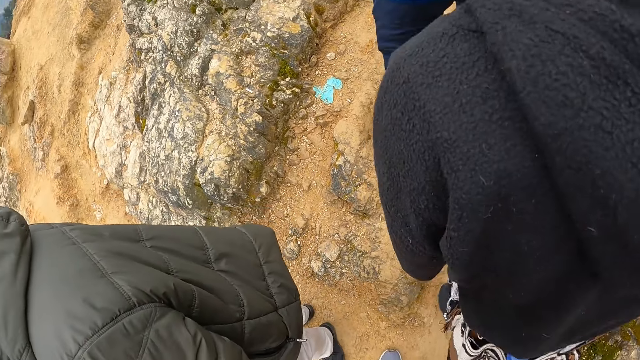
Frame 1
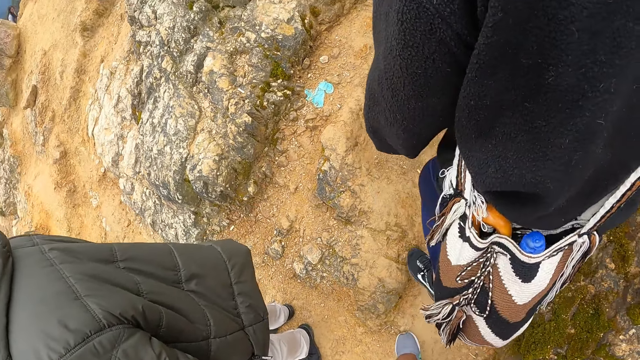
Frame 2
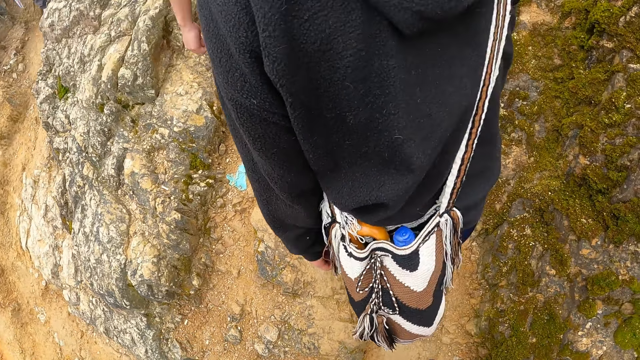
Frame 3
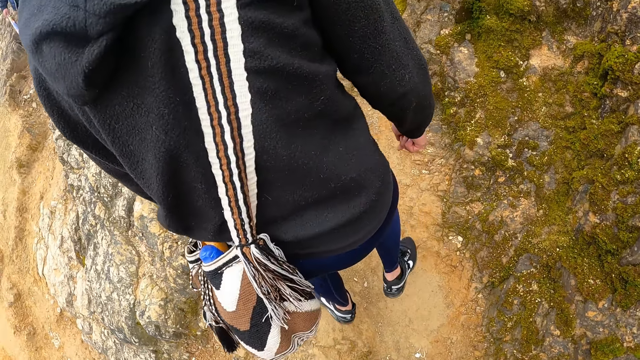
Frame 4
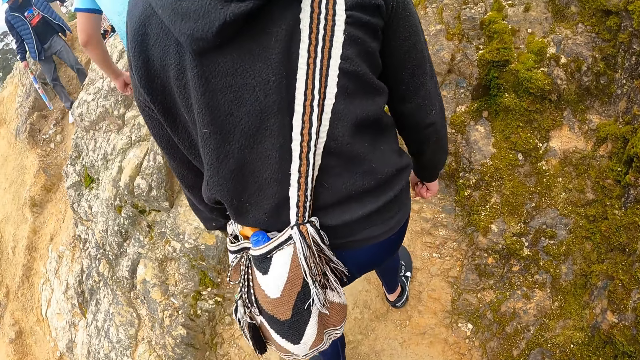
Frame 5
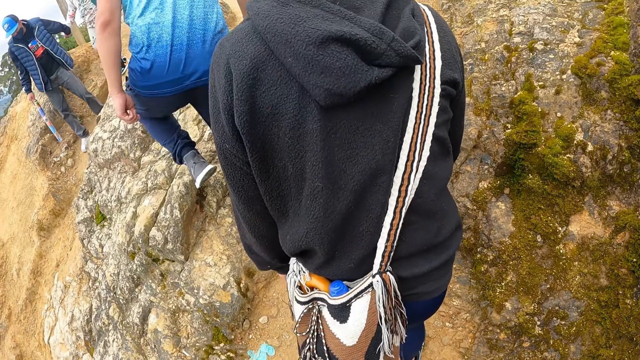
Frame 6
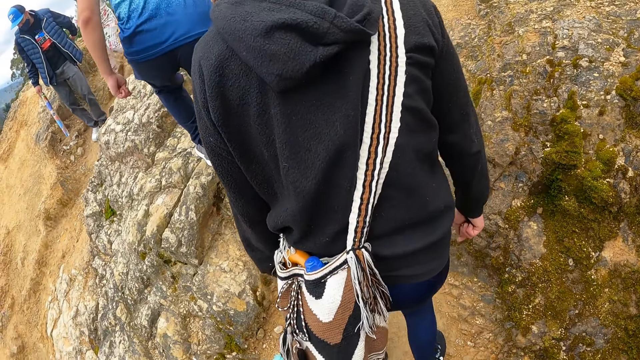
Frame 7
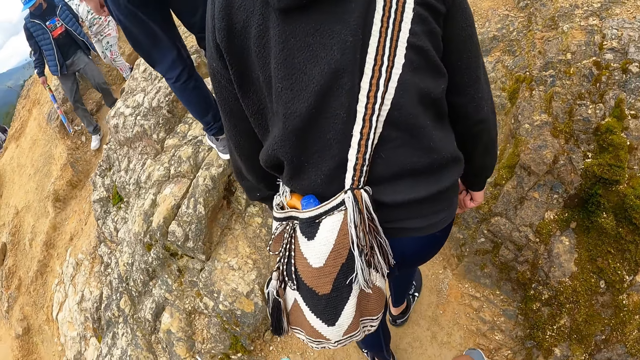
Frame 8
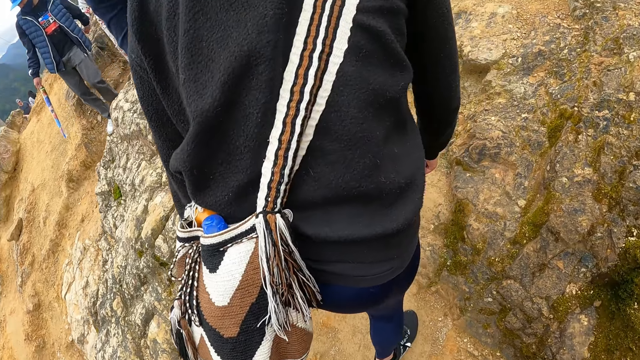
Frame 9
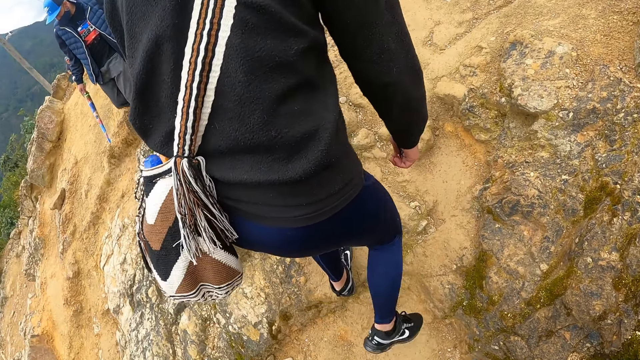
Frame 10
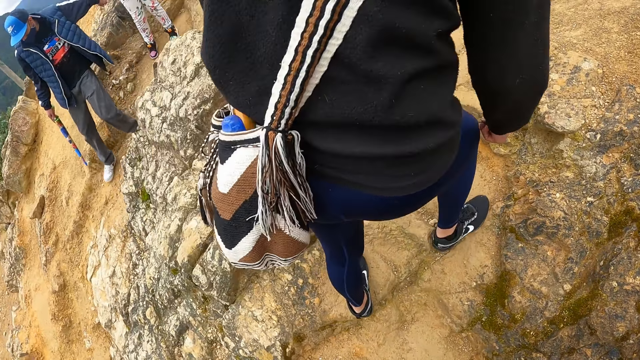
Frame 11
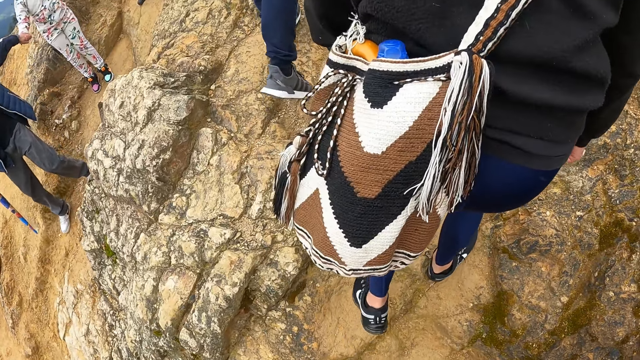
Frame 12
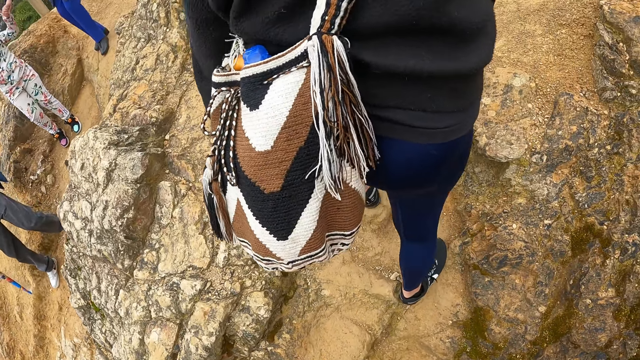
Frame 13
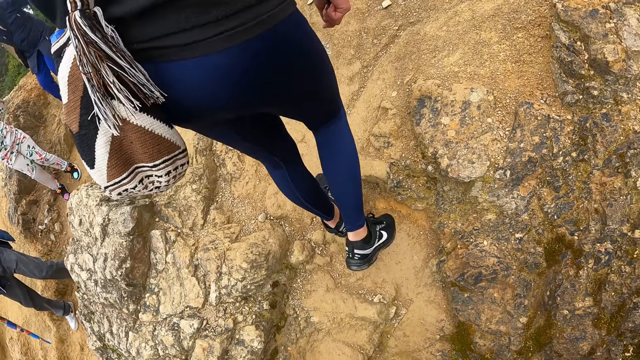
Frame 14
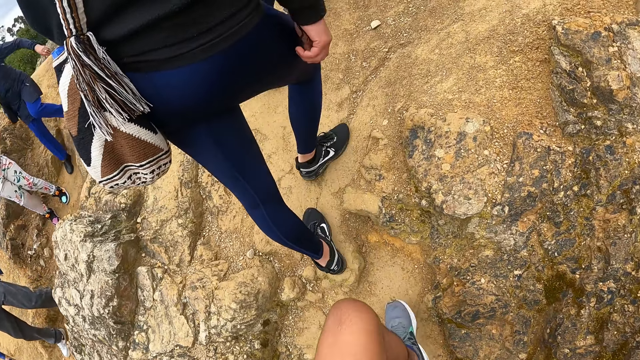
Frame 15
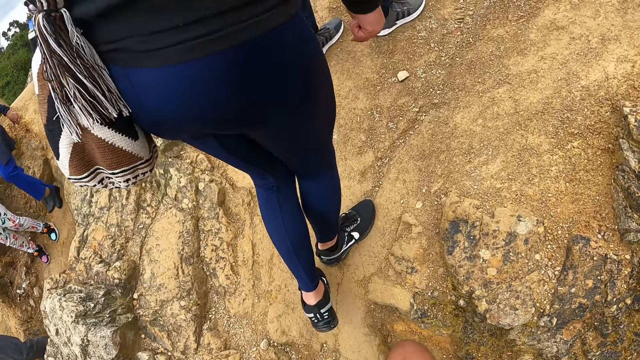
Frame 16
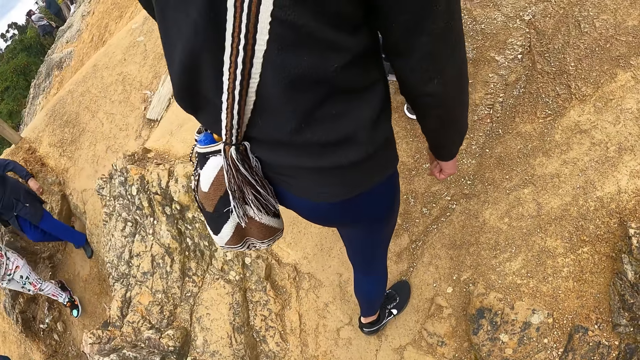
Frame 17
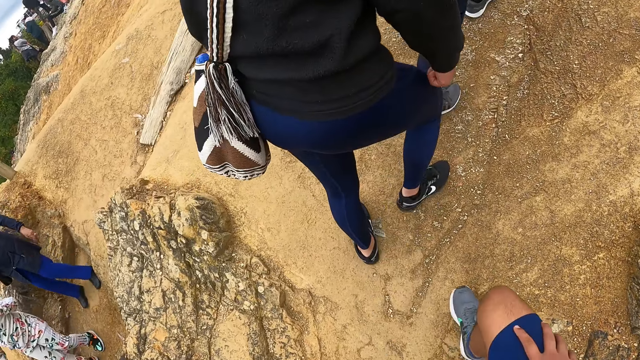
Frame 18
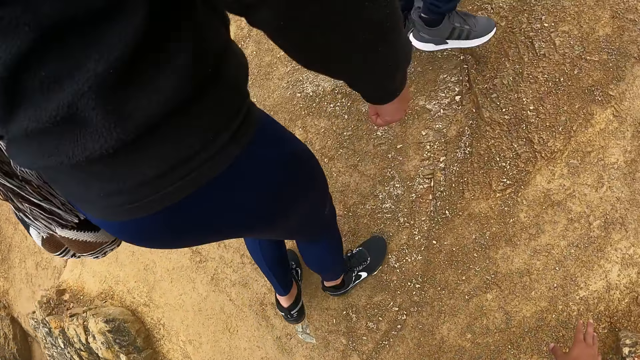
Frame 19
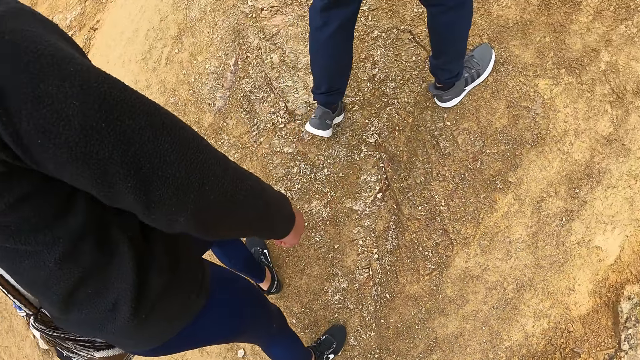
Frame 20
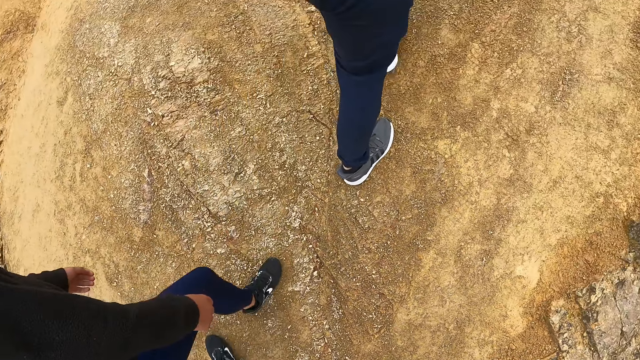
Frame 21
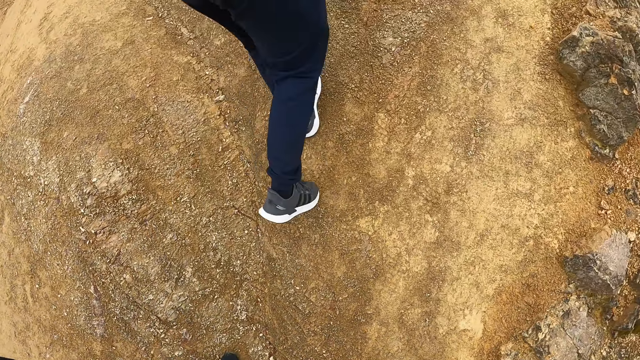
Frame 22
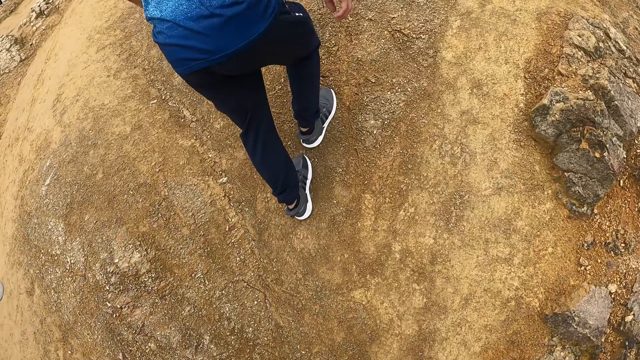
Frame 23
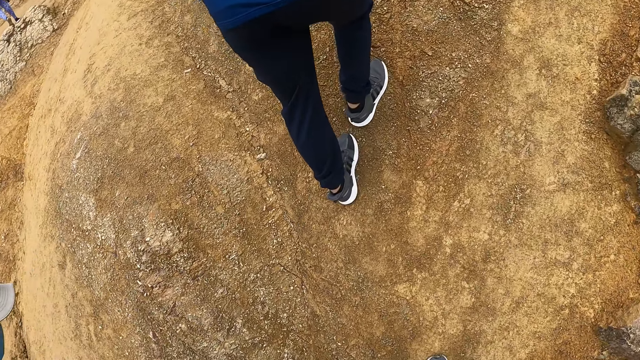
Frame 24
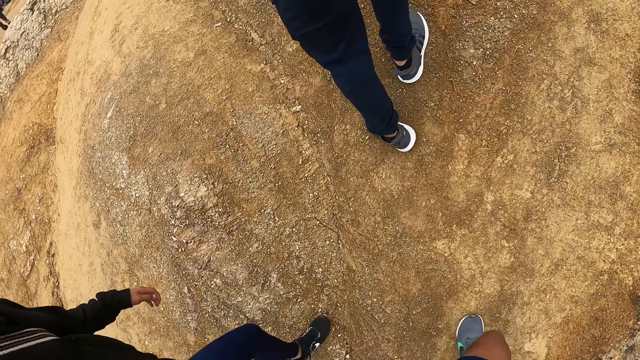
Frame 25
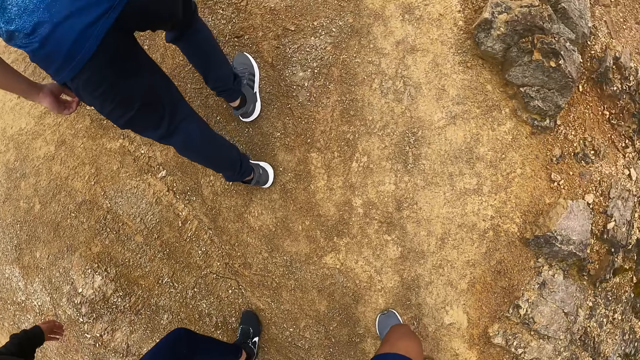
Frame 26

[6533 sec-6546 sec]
The camera wearer walks on the field. He touches the ground with his left hand.

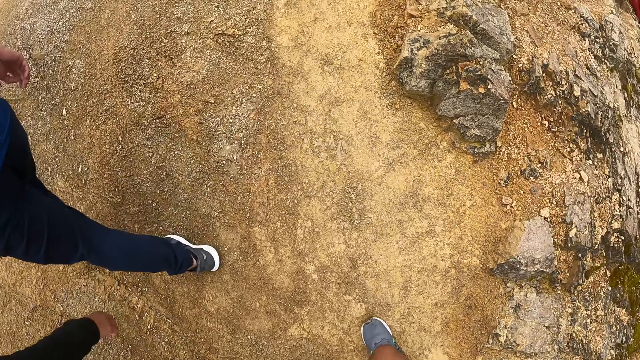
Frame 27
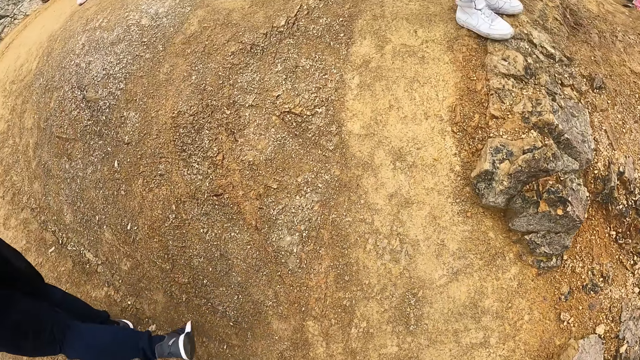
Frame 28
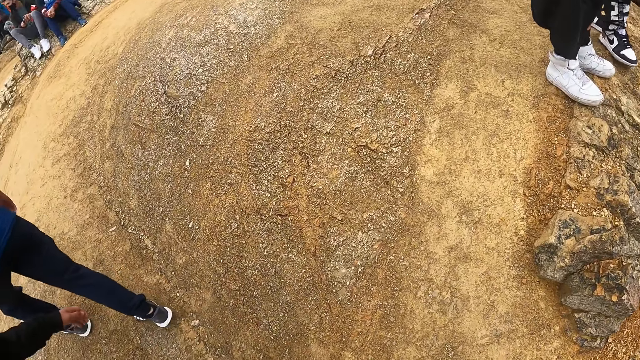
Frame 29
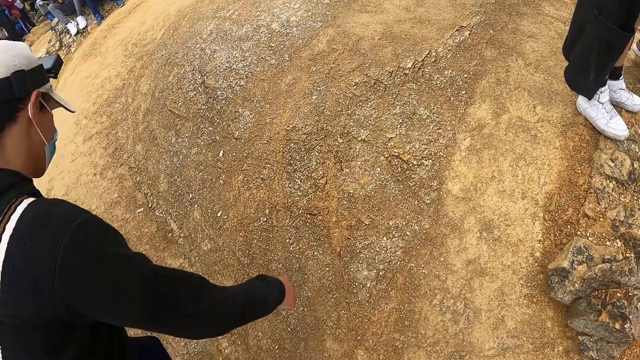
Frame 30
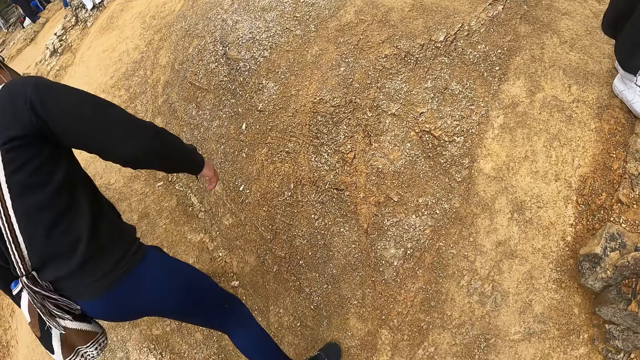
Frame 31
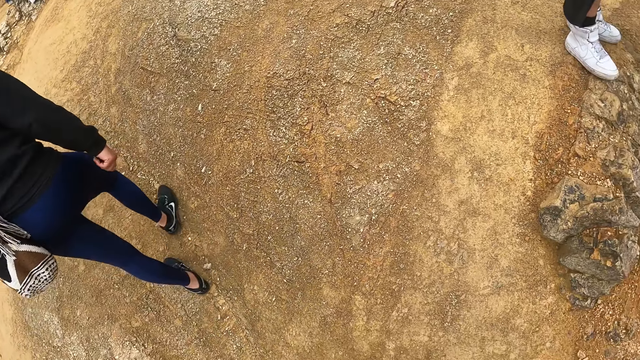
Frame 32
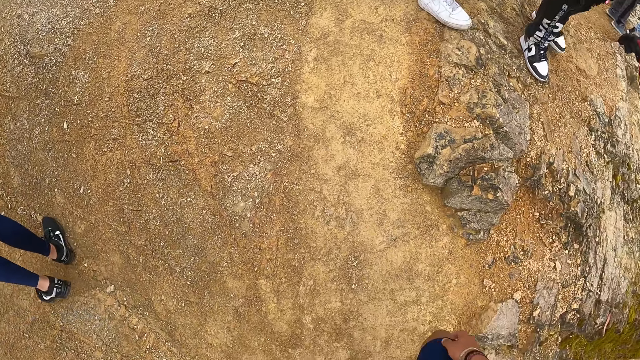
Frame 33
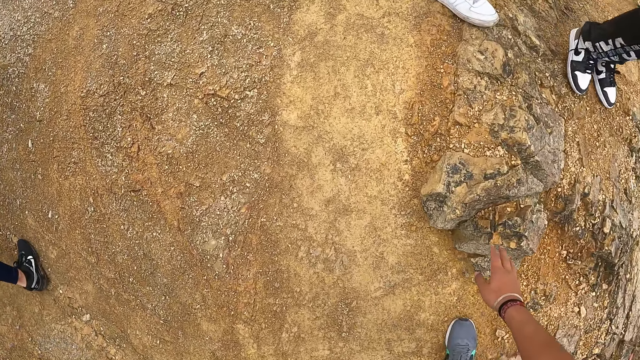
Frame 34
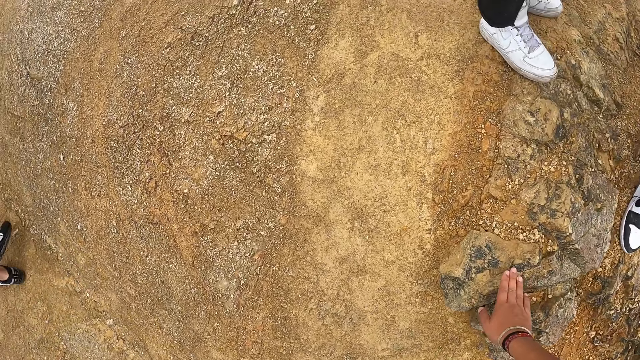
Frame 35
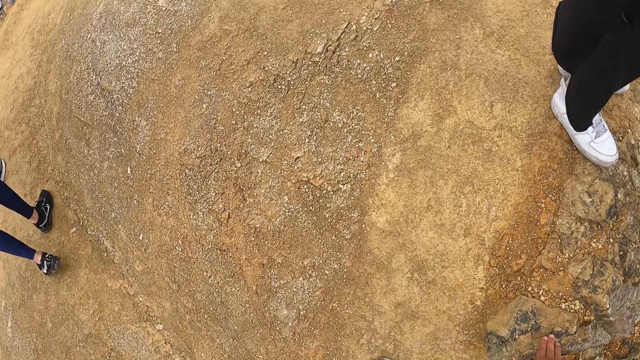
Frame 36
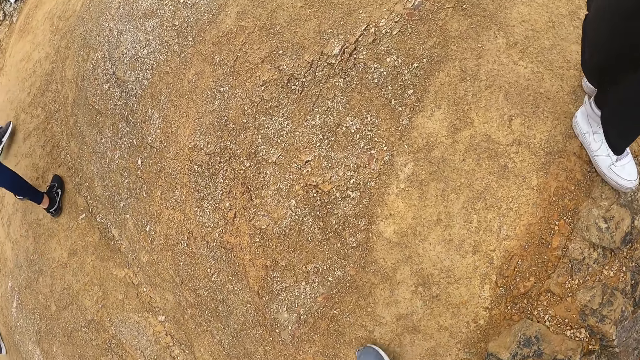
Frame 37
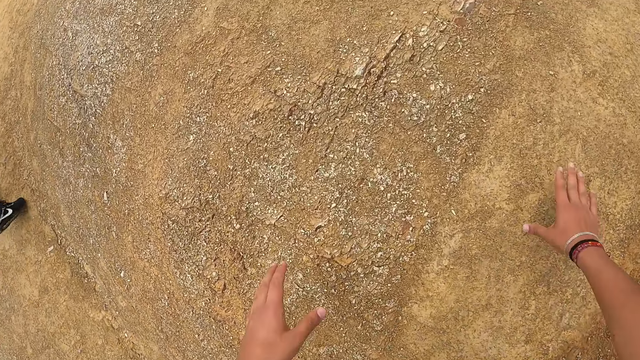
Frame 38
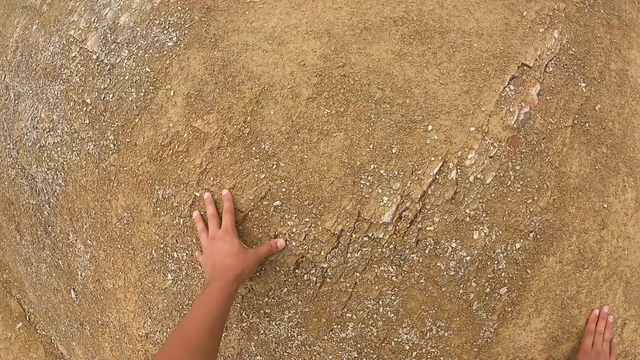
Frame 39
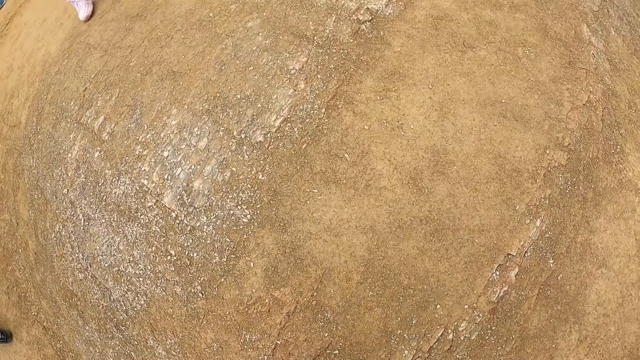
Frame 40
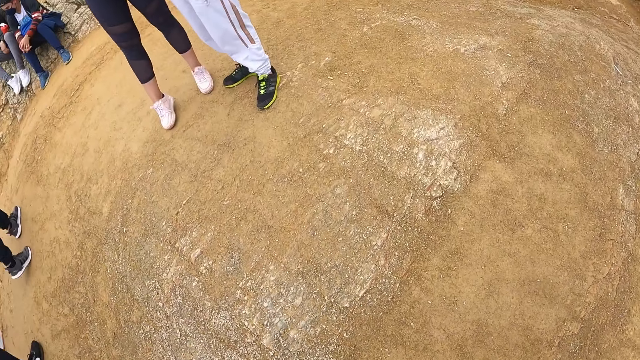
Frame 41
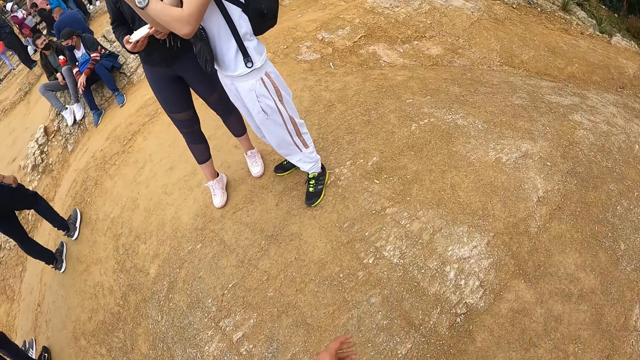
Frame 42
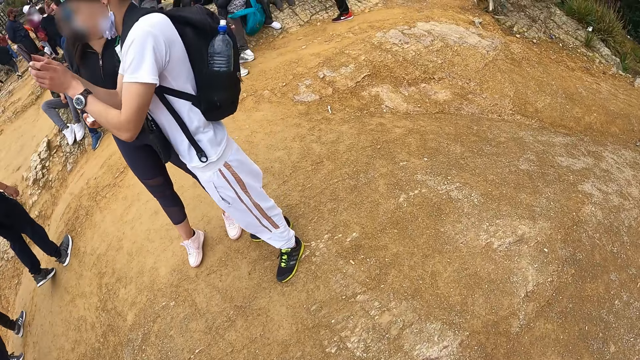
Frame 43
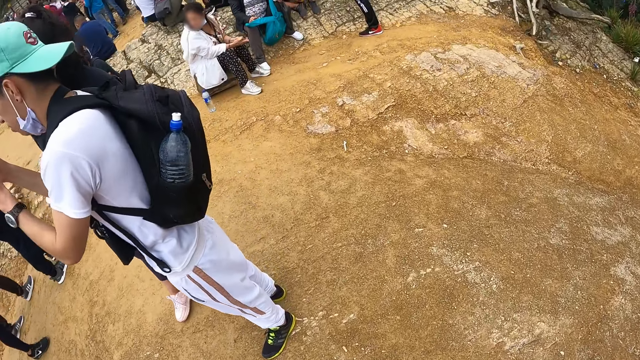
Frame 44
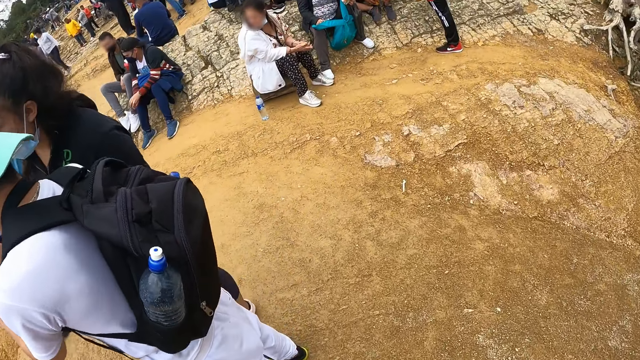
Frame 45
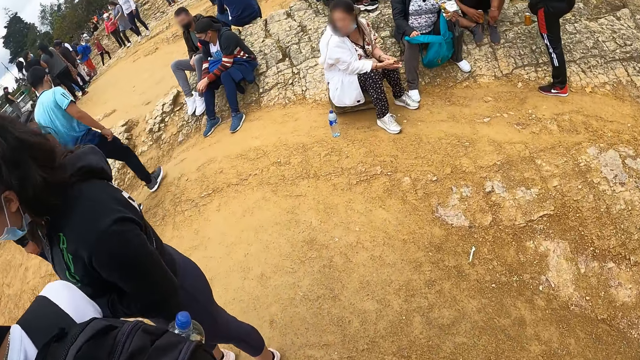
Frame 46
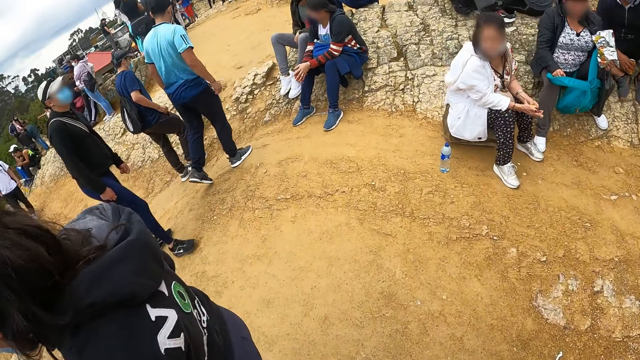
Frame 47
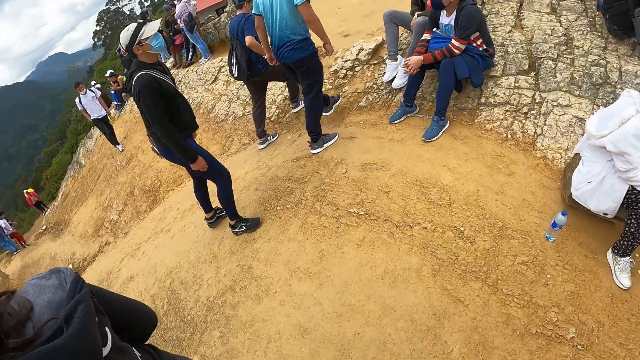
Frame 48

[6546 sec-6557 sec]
The camera wearer touches a rock on the hill with his right hand. He climbs the hill with his hands on the rock. He touches the ground and walks on the field.
